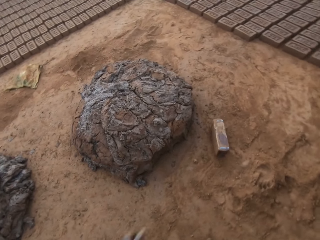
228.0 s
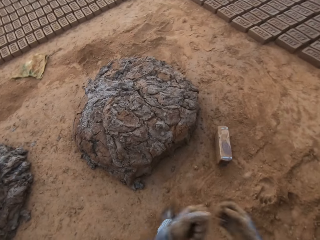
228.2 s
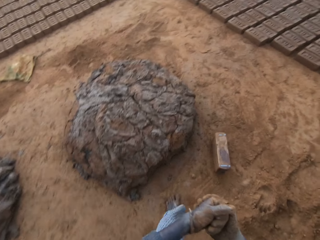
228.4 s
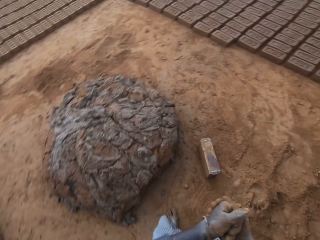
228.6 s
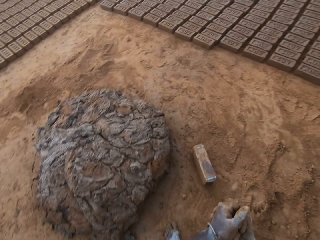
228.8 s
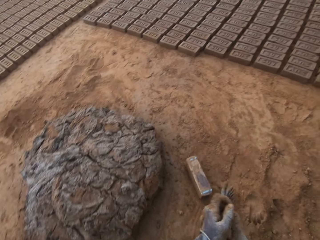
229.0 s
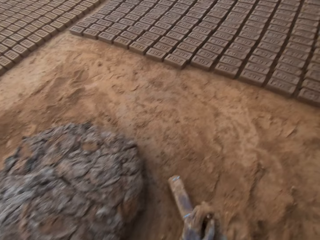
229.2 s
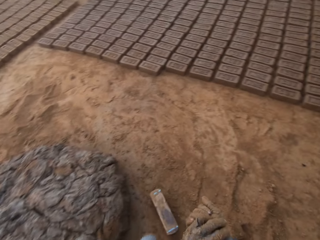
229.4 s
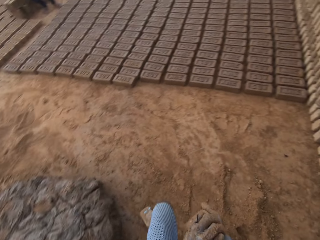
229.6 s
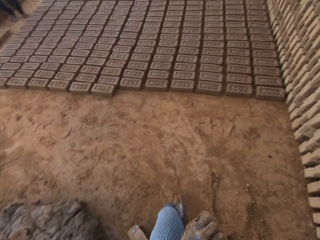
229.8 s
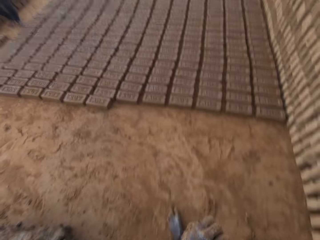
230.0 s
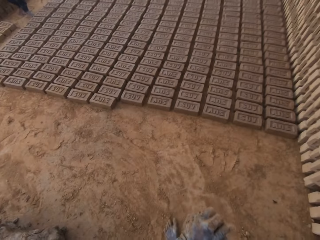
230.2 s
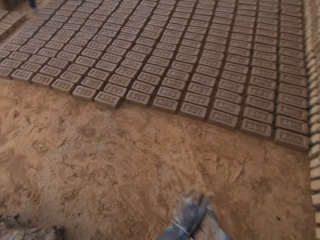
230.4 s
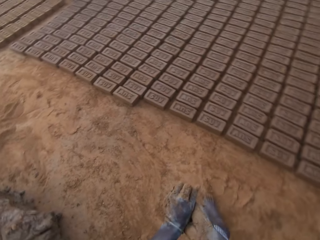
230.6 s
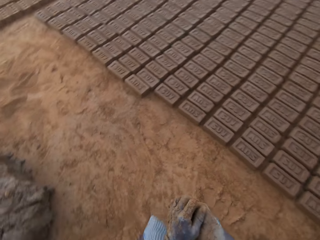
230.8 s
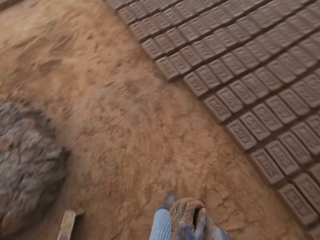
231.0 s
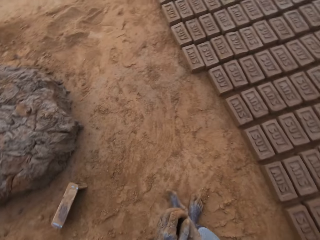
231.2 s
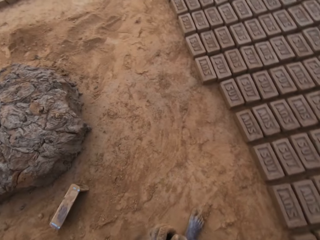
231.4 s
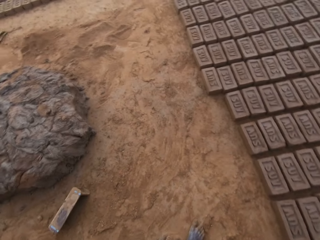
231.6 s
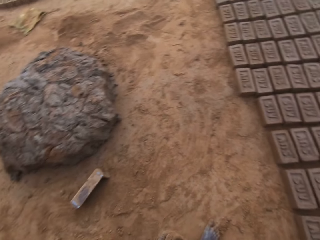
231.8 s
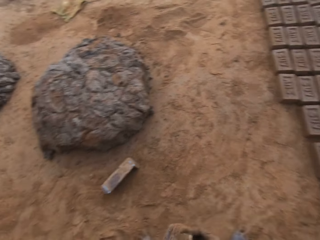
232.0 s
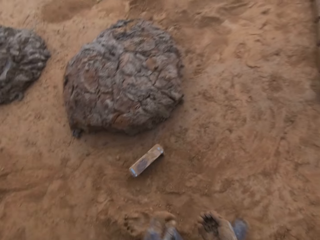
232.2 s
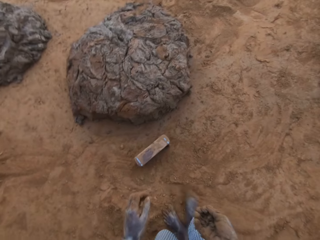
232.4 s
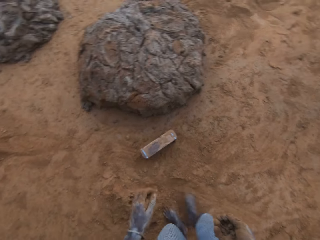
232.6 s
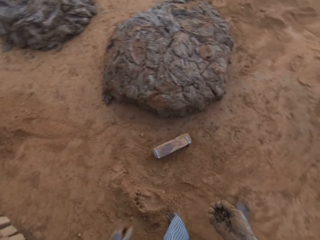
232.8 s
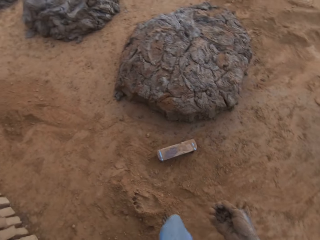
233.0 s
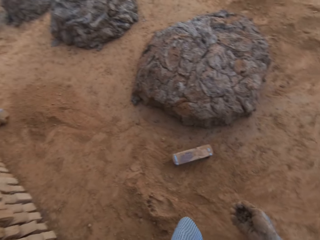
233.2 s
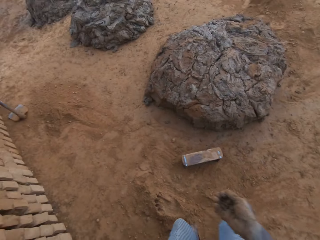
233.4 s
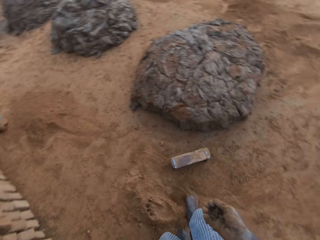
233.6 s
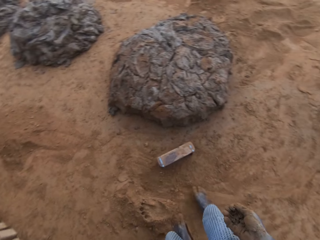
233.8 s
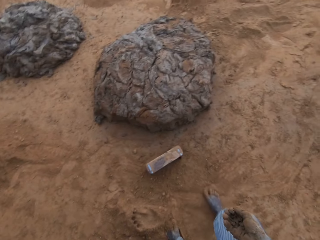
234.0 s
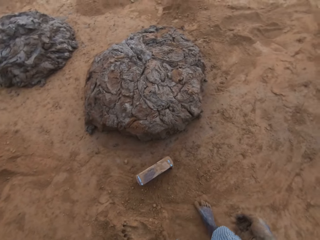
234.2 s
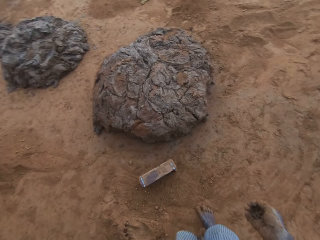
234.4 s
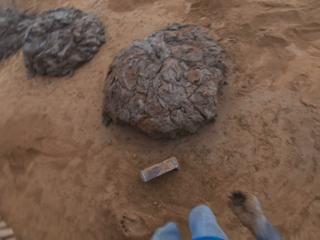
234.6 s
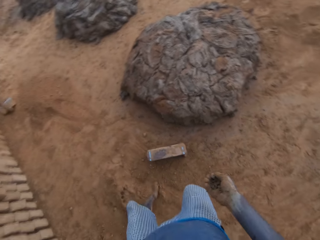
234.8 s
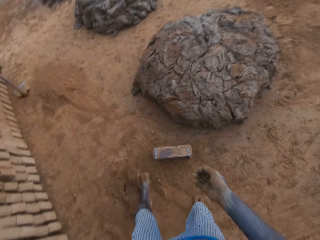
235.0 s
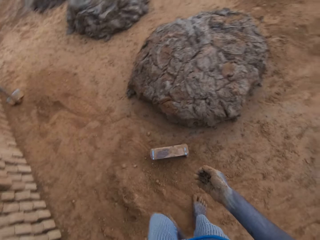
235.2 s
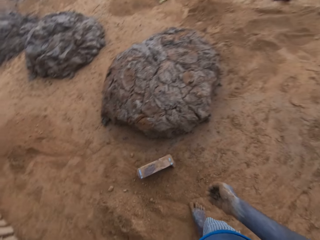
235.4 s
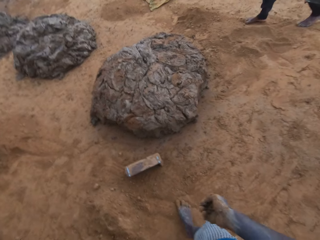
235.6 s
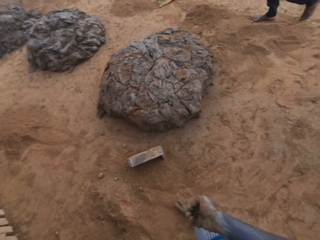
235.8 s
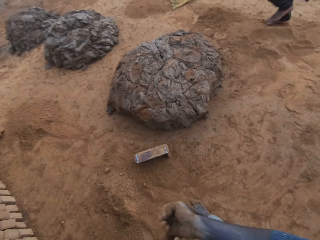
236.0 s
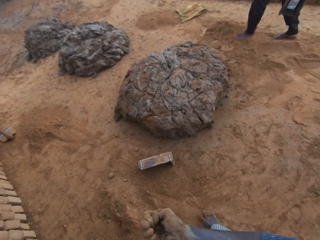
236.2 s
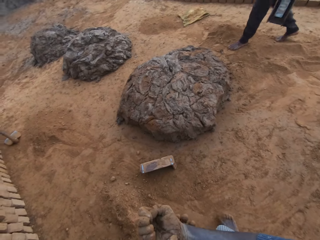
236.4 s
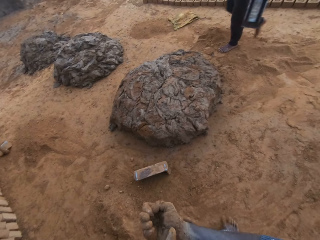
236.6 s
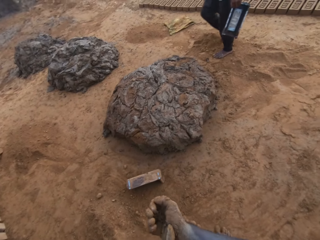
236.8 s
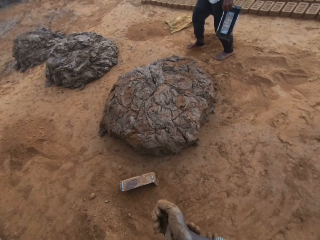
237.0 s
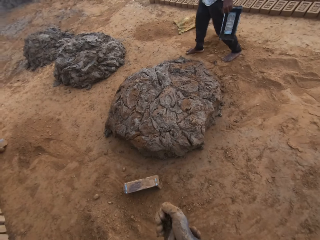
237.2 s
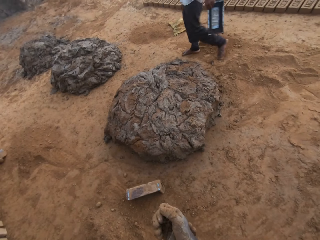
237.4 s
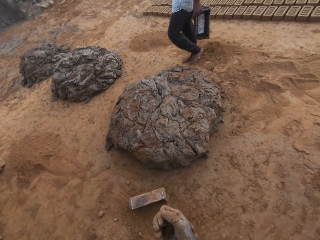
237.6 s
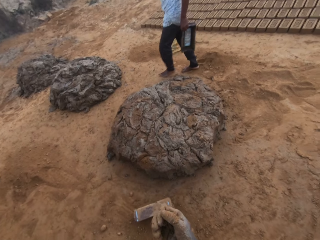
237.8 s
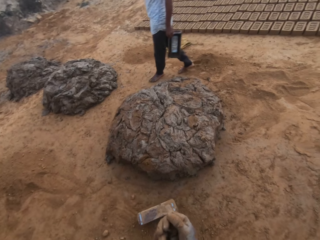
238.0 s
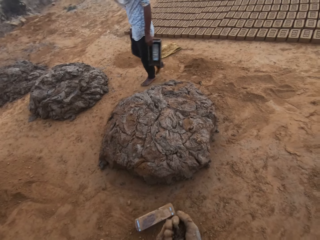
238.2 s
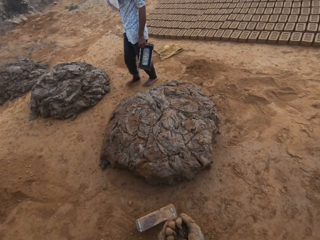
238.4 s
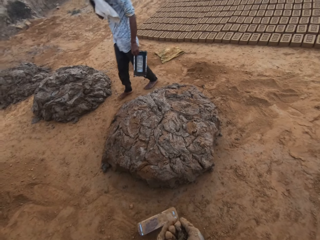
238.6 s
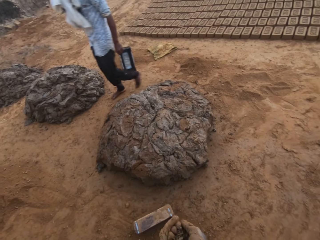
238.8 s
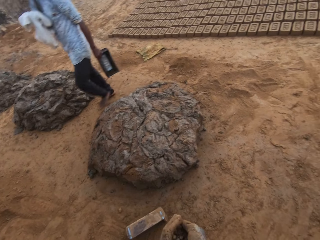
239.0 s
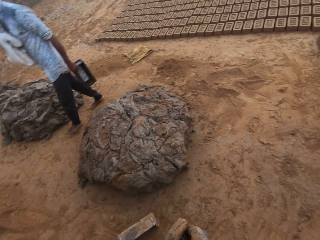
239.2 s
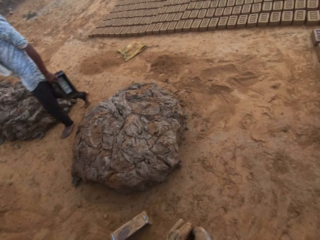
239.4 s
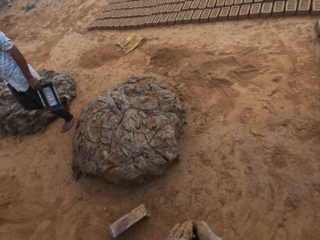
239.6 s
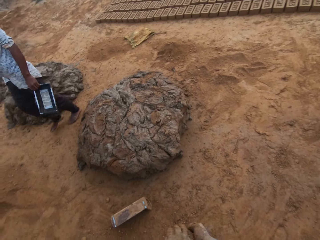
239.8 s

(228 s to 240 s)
The camera wearer walks around. He rubs his hands together. He gathers sand together with his leg. A man walks towards the camera wearer.

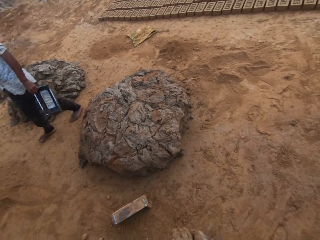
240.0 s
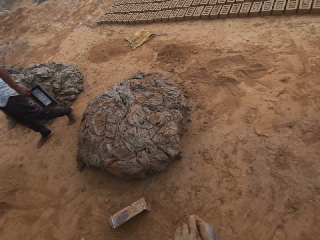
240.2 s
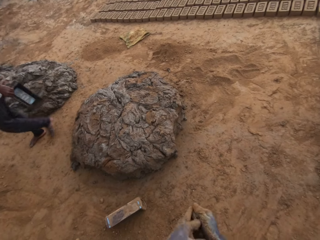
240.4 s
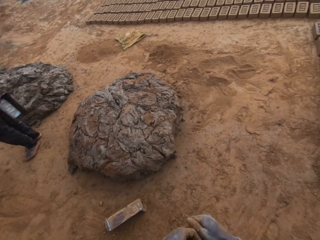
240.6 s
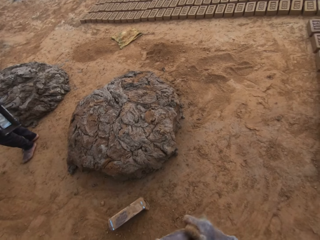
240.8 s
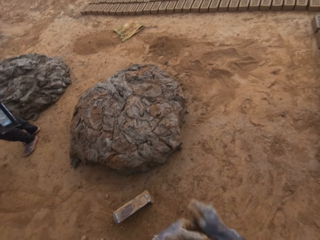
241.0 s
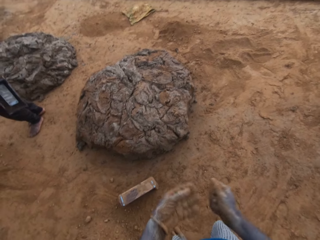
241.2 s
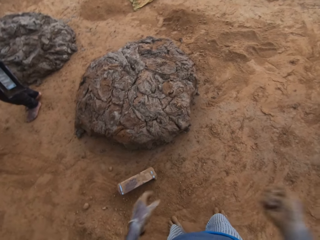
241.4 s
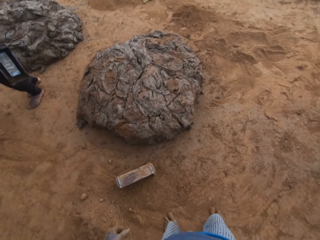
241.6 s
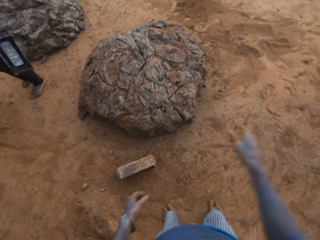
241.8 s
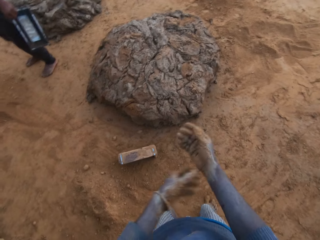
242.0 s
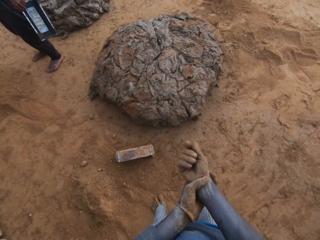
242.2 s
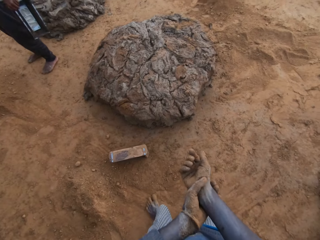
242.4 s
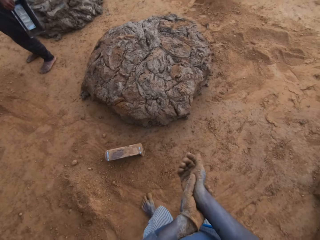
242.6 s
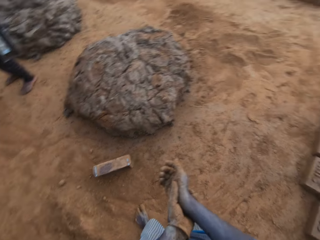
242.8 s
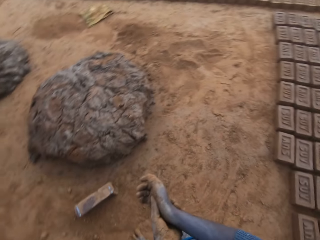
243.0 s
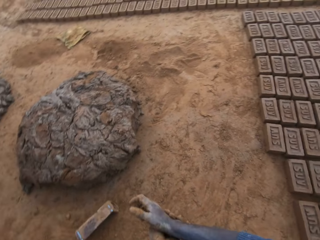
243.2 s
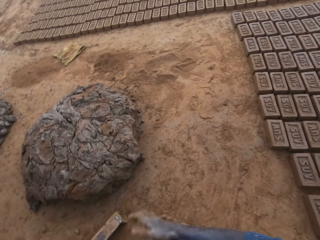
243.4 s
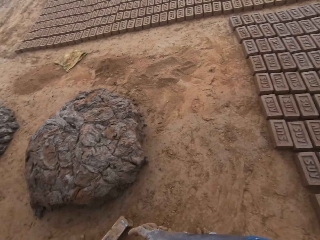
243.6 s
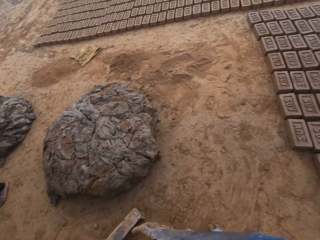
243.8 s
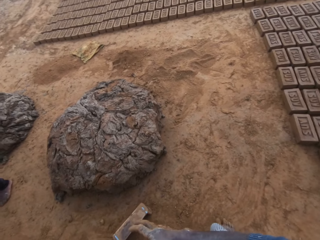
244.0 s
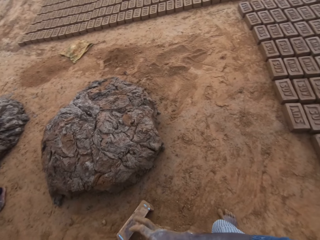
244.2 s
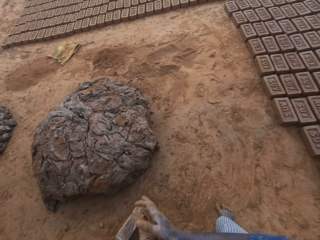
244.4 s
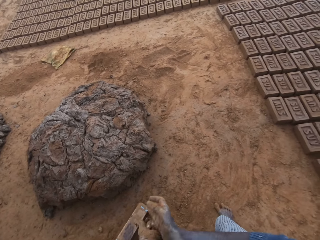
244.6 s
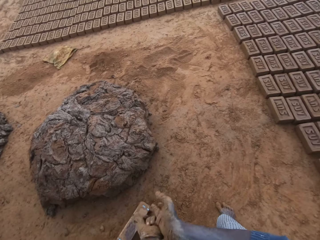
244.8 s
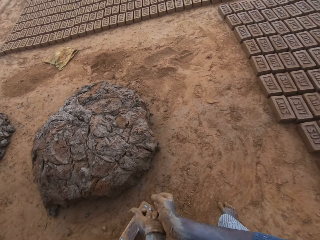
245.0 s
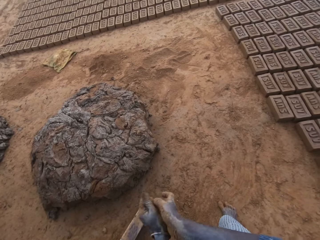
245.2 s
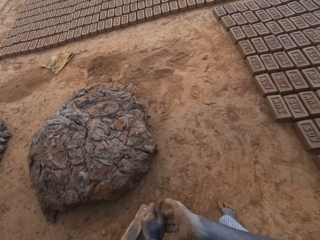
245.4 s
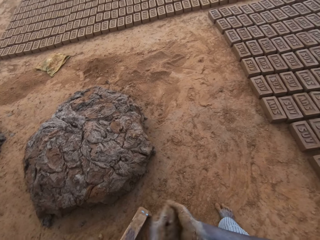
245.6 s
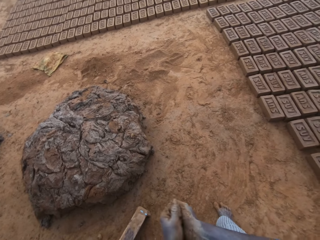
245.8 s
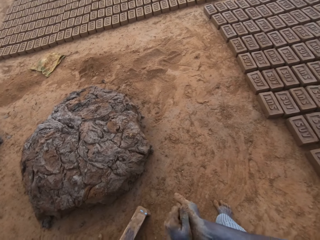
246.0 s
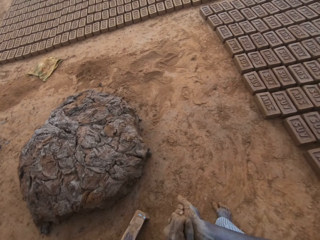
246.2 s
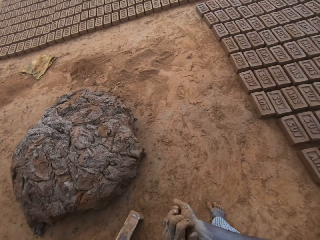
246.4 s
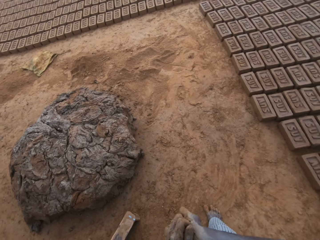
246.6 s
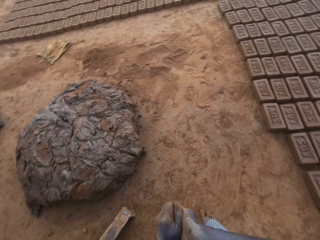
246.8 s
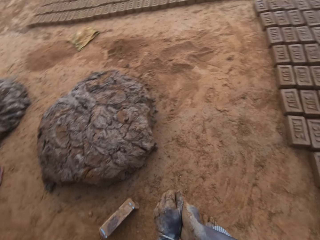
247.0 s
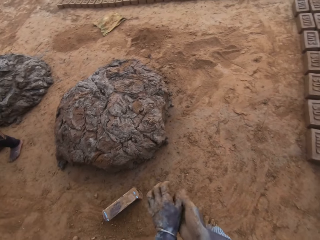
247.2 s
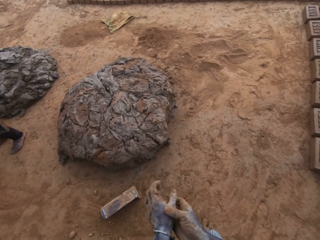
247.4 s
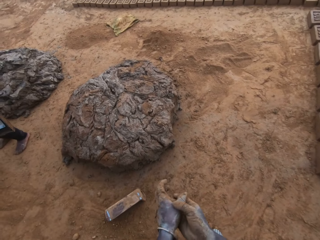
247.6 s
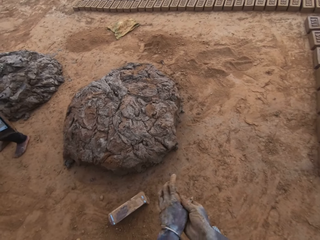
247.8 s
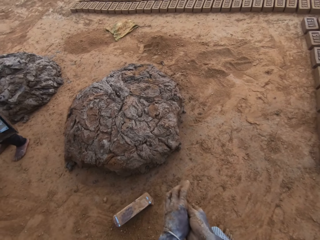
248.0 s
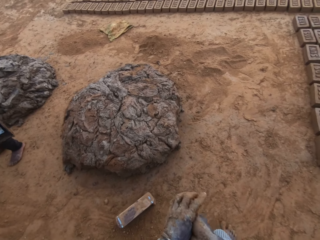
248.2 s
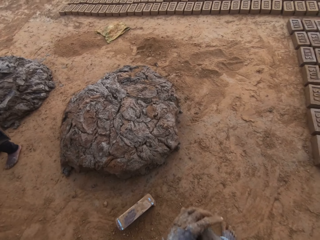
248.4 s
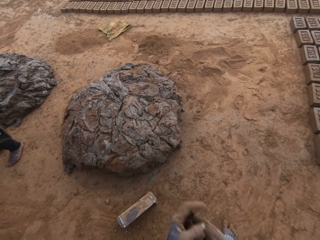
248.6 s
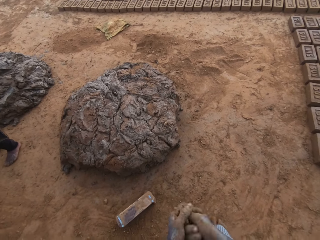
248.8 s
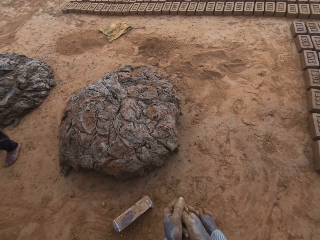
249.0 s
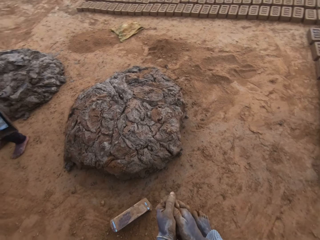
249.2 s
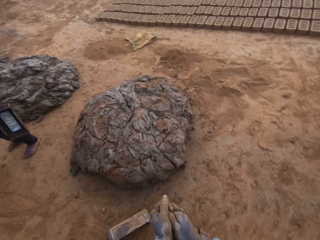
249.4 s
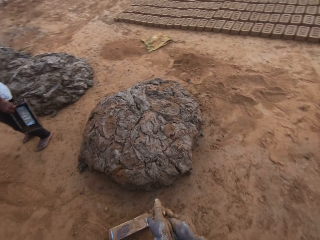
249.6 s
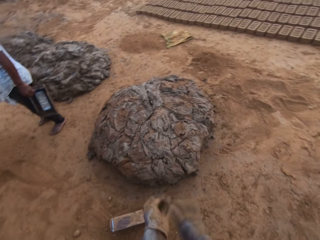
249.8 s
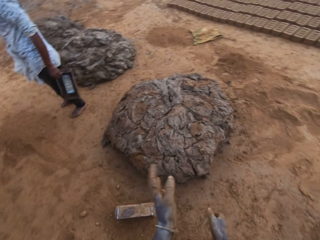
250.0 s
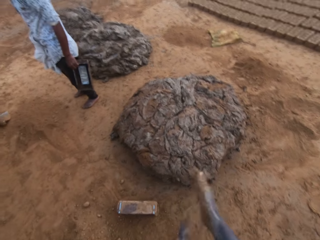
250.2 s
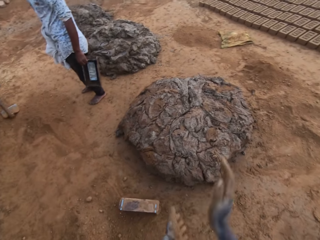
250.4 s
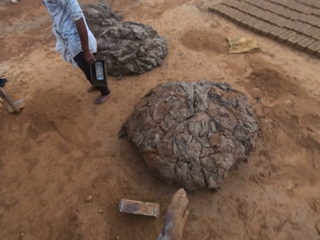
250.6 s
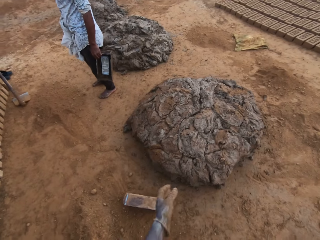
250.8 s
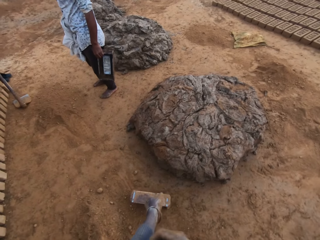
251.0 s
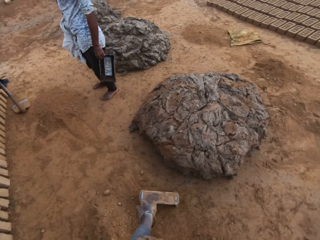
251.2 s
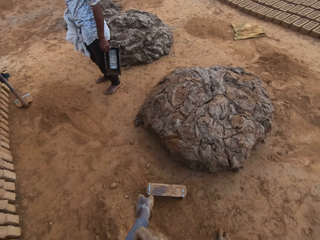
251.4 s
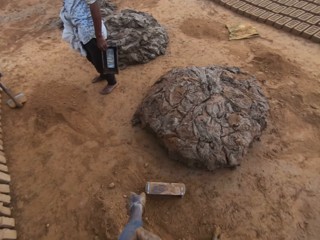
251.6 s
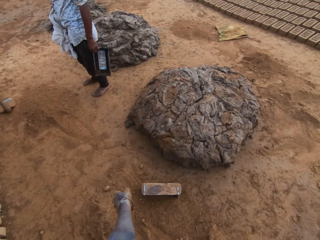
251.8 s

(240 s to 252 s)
The camera wearer rubs his hands together. He removes mud from his hands.
